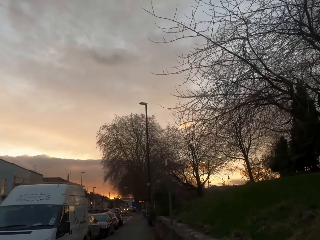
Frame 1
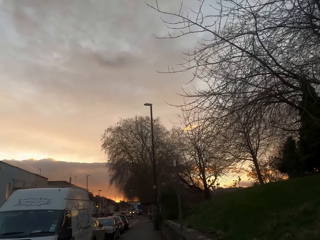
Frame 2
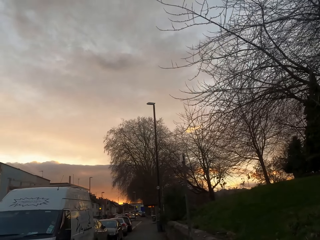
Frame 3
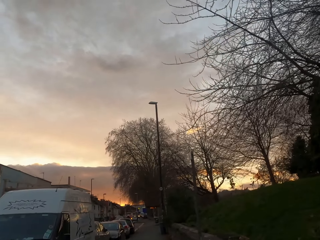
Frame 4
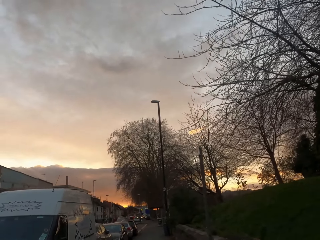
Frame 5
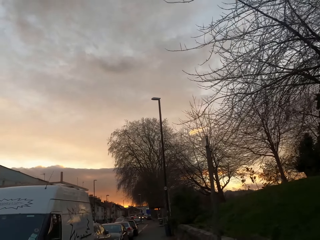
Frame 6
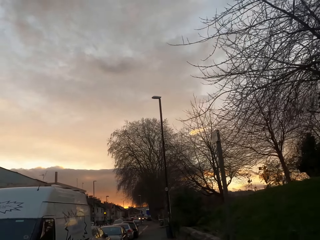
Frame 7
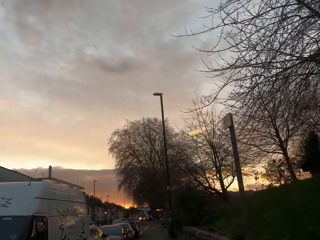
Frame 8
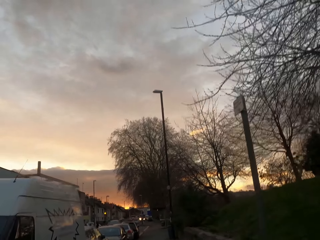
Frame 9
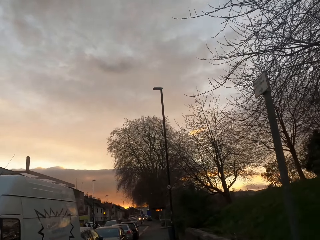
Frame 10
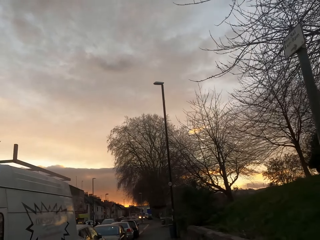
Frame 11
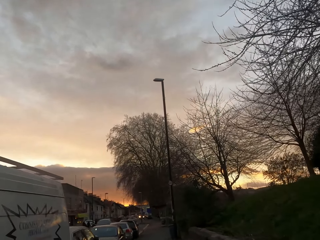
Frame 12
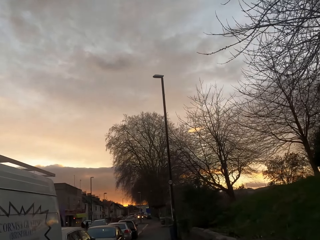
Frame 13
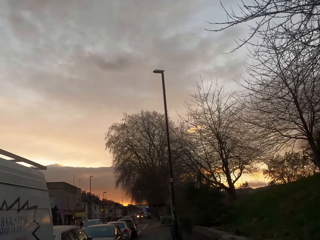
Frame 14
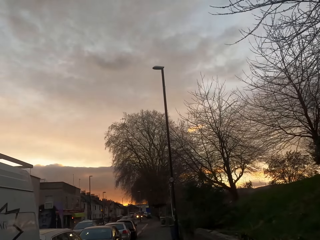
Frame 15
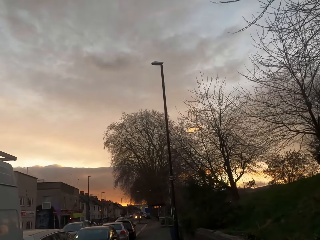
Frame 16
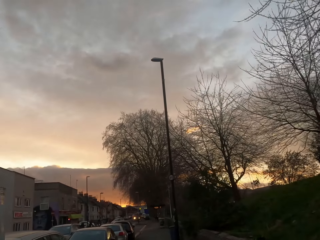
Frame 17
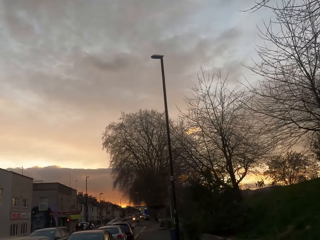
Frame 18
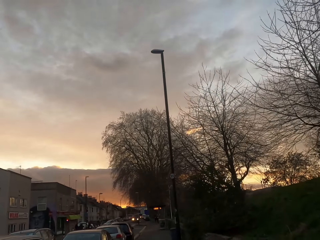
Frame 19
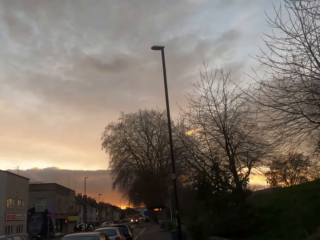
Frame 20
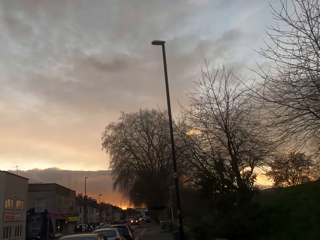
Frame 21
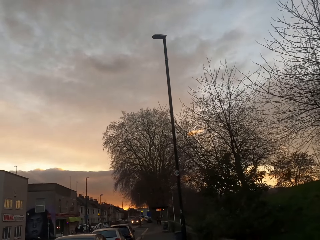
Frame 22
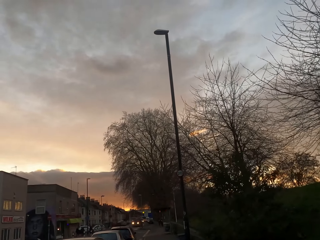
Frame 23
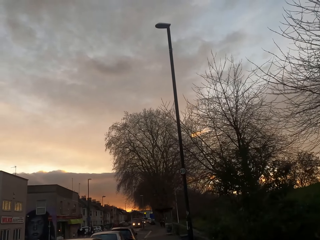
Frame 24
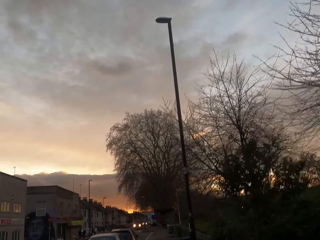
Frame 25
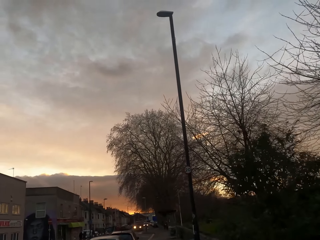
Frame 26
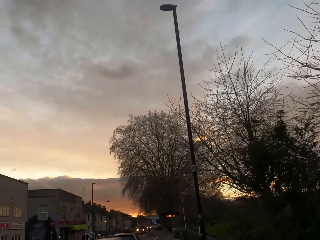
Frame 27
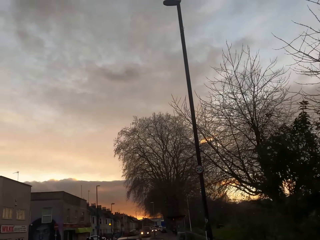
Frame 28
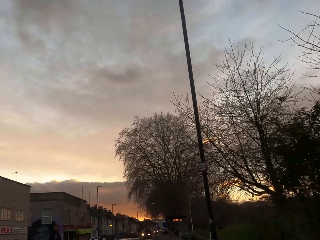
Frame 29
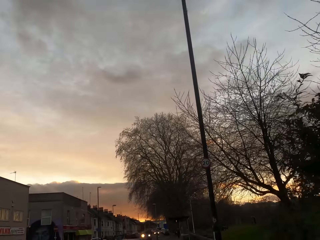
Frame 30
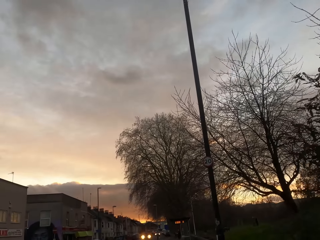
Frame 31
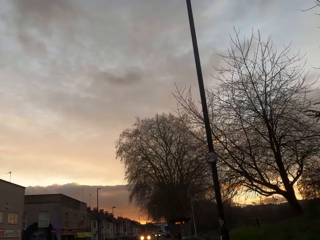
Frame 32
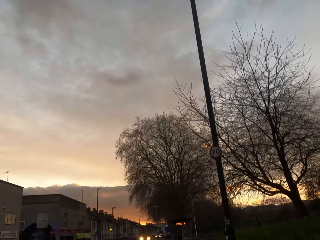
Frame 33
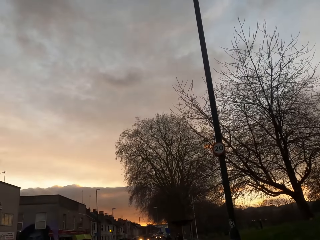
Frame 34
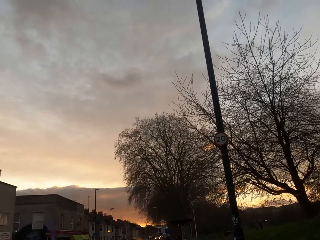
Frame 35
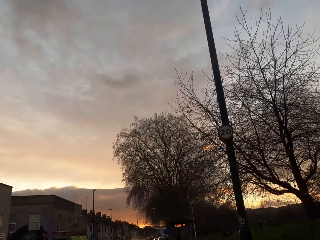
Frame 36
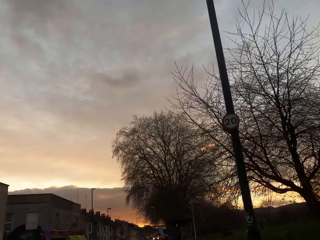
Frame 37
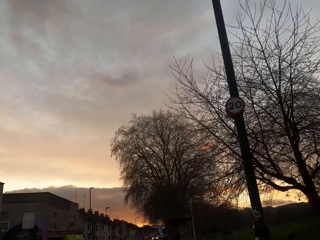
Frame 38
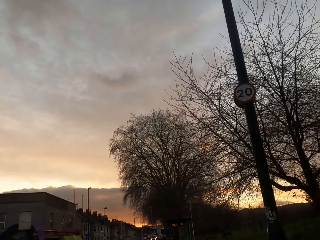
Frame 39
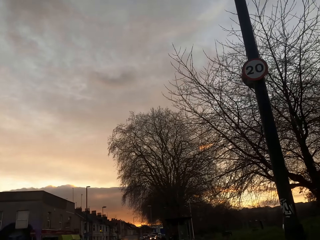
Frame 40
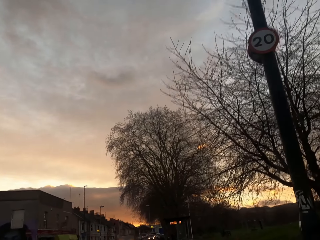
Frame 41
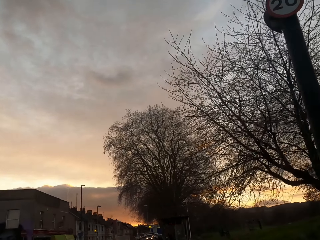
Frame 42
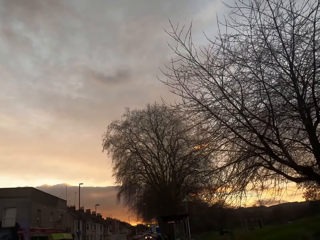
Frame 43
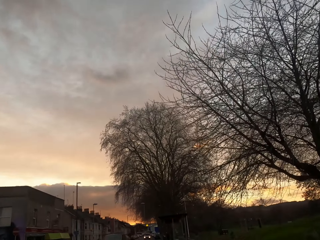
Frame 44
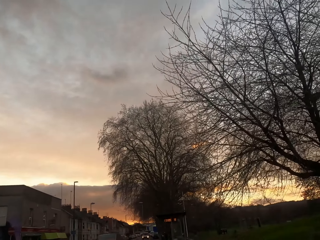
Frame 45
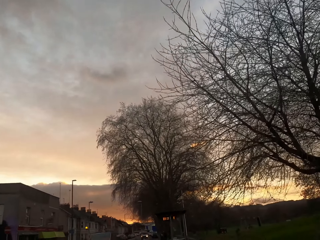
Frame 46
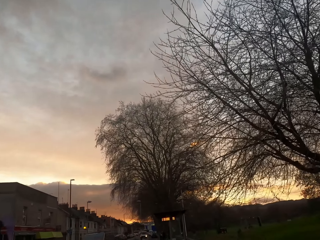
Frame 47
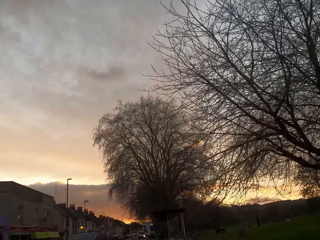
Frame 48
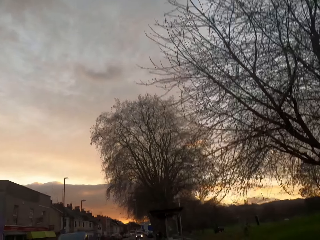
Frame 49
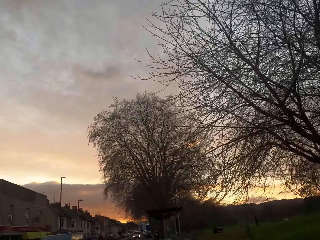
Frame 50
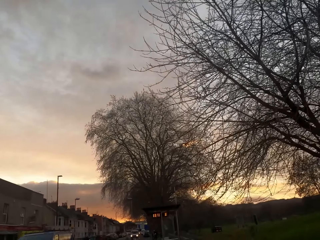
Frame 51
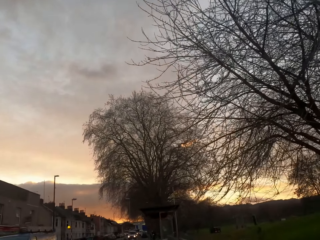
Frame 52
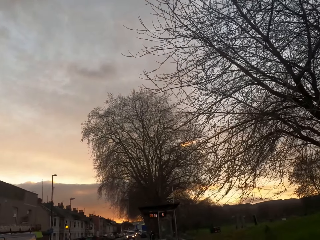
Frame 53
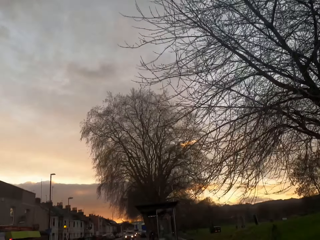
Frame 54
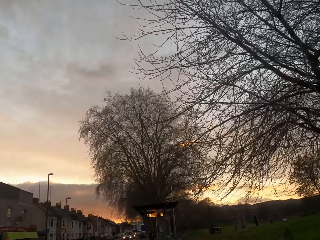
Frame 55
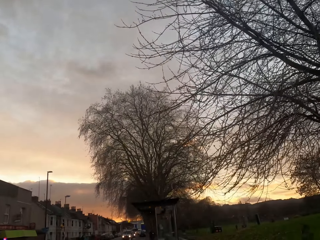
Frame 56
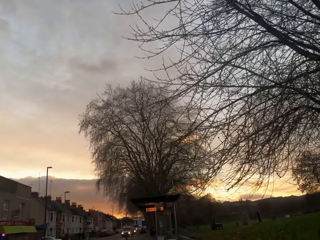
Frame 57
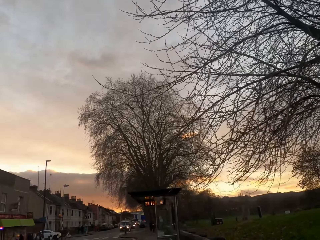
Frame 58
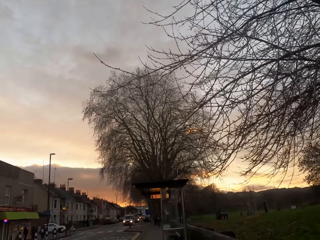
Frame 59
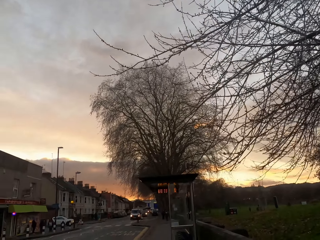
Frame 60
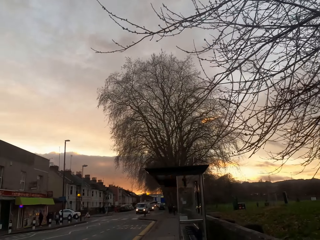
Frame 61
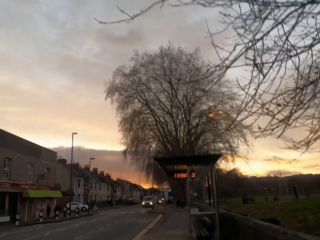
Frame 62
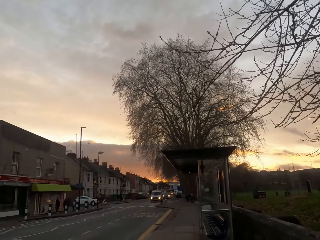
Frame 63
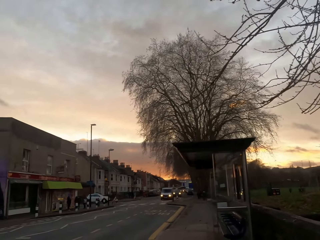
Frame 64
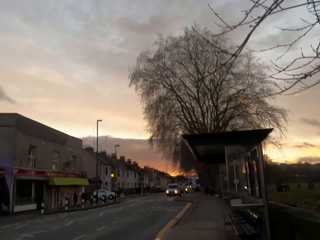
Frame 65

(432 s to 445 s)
A black car drives past the camera wearer. A black van drives past the camera wearer.

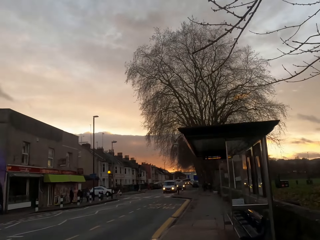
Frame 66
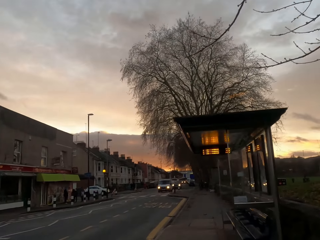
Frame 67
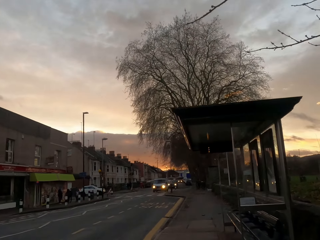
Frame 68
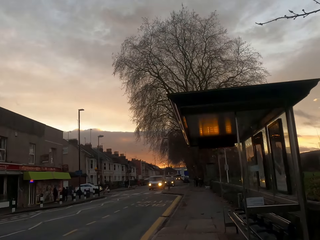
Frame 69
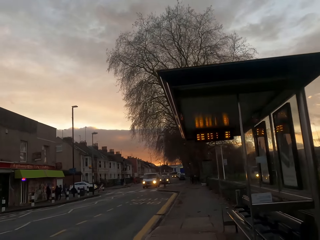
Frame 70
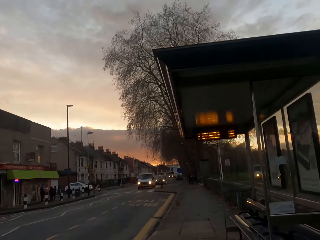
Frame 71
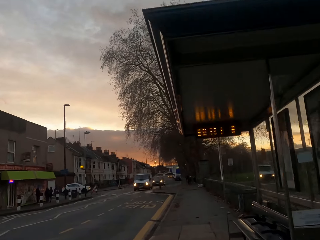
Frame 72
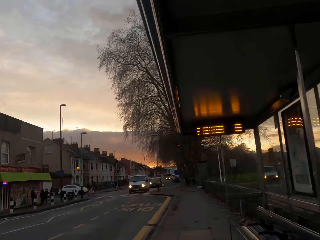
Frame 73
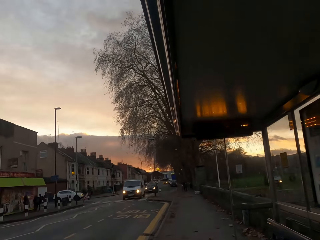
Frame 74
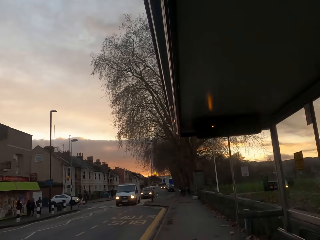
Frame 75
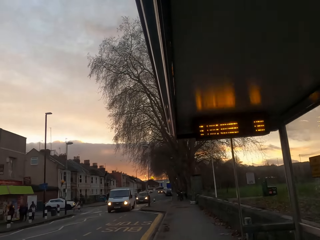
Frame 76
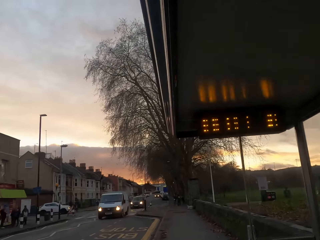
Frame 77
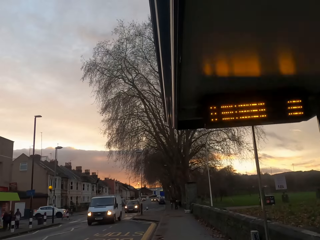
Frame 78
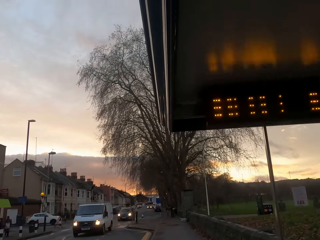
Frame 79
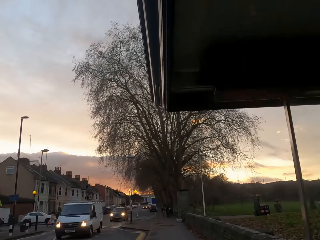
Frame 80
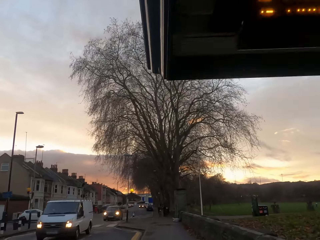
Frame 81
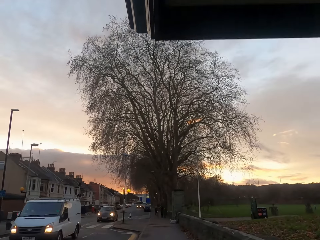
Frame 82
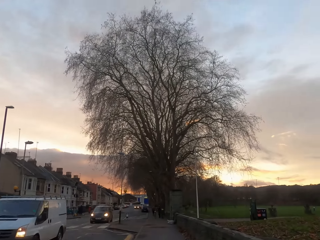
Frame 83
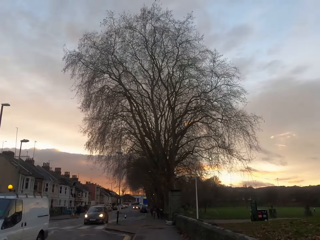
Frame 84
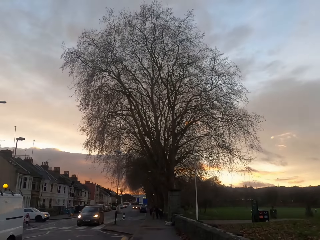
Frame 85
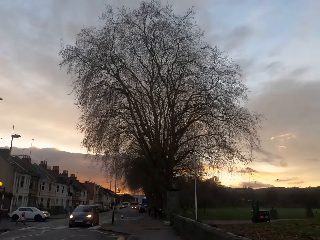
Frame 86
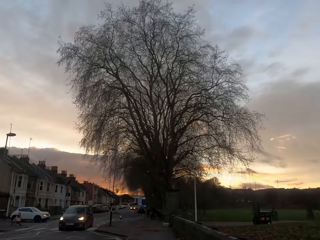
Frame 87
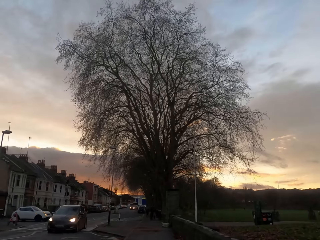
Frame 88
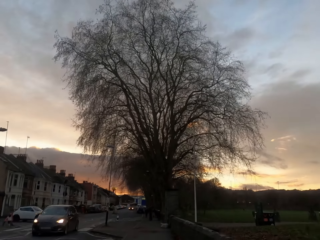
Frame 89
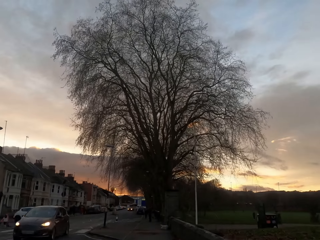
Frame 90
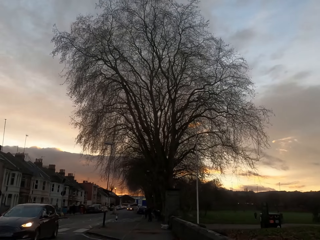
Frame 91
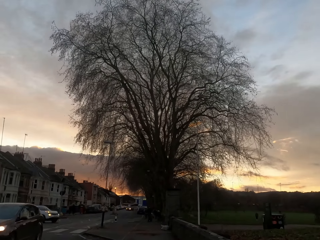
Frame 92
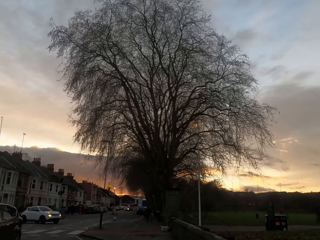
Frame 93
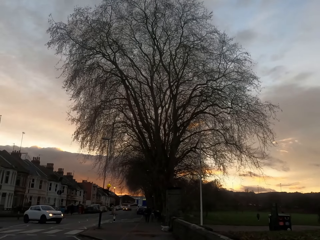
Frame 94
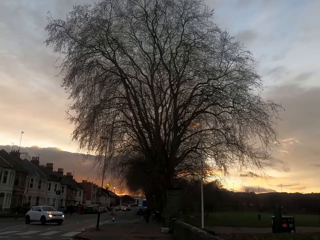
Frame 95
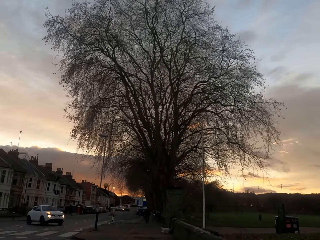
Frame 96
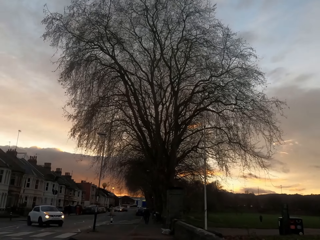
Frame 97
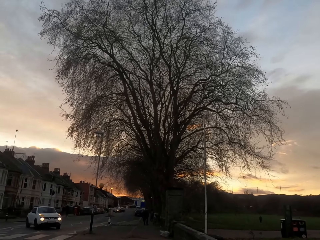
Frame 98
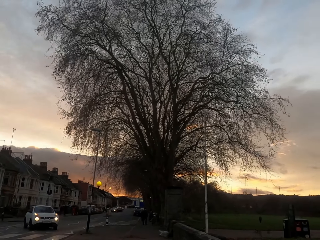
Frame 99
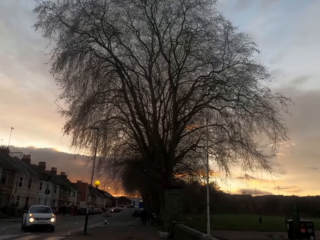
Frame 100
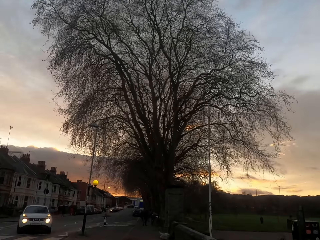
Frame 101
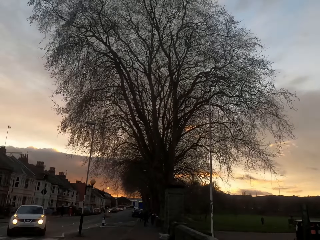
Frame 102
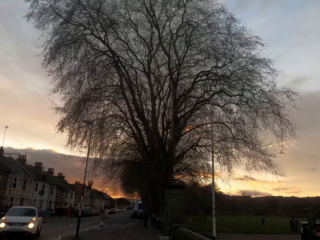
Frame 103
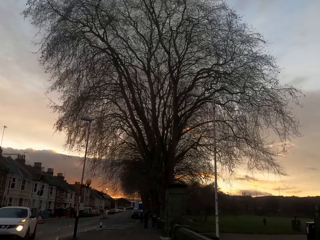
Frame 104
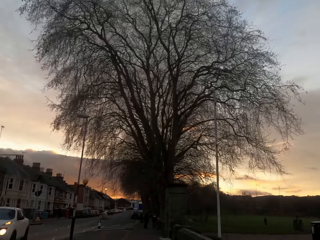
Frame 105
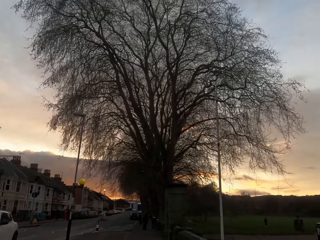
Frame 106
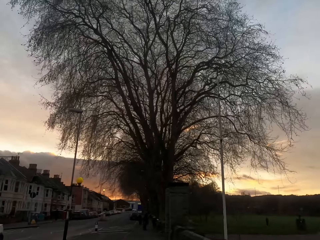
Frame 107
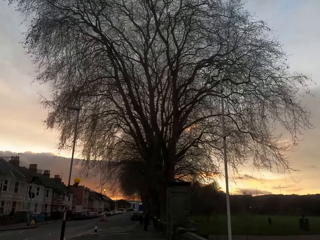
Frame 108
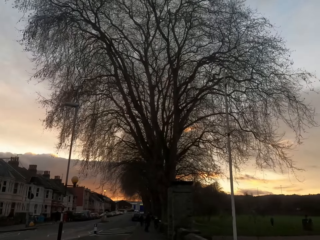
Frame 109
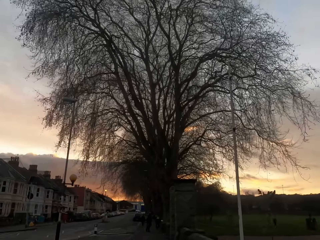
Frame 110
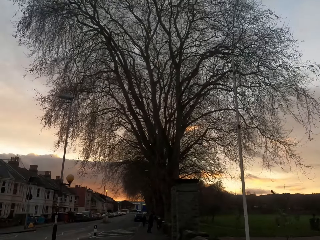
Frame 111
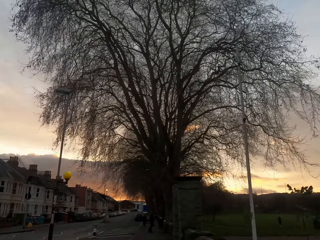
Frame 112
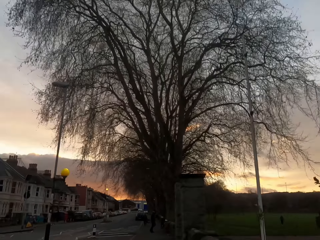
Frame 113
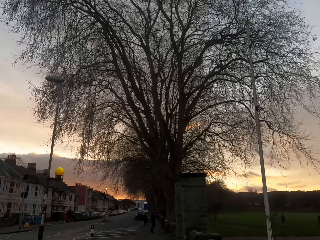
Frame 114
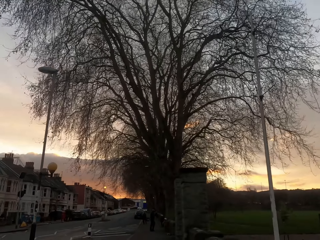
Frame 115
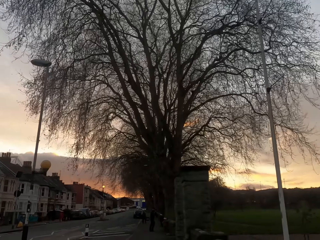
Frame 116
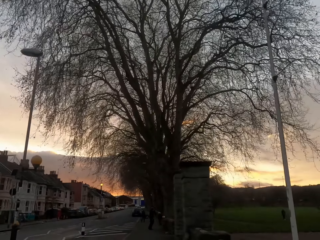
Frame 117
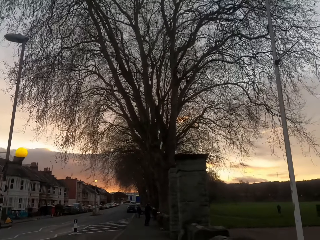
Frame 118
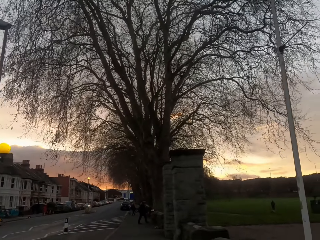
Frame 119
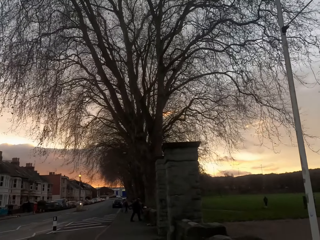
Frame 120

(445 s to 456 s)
A white van drives past the camera wearer. A grey car drives past the camera wearer. A white car drives past the camera wearer.
